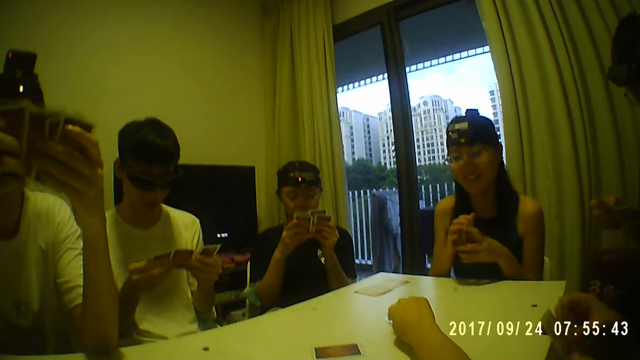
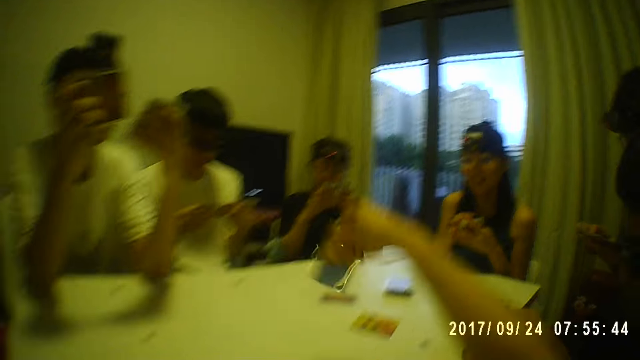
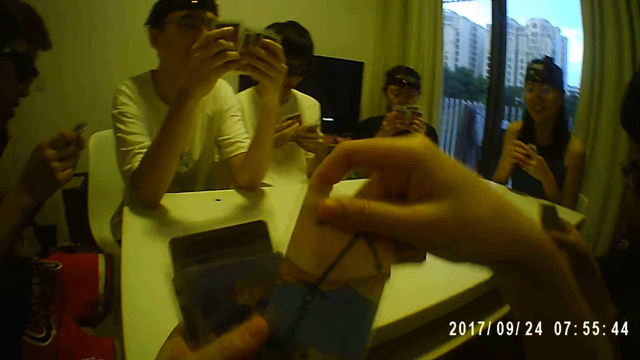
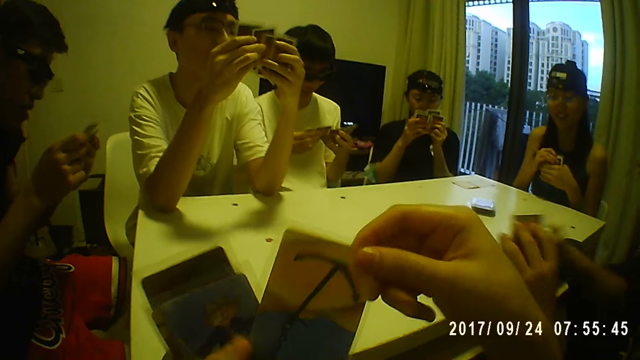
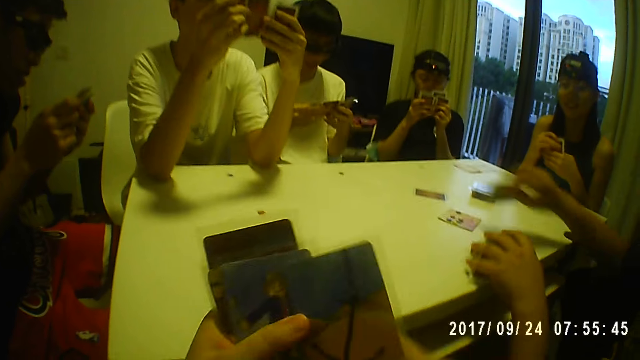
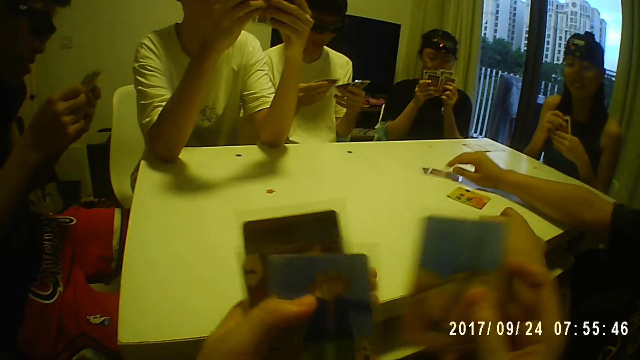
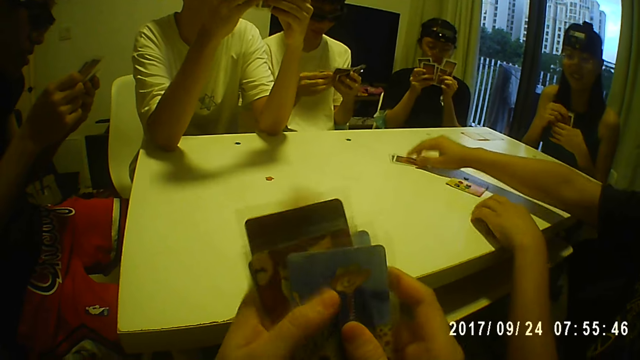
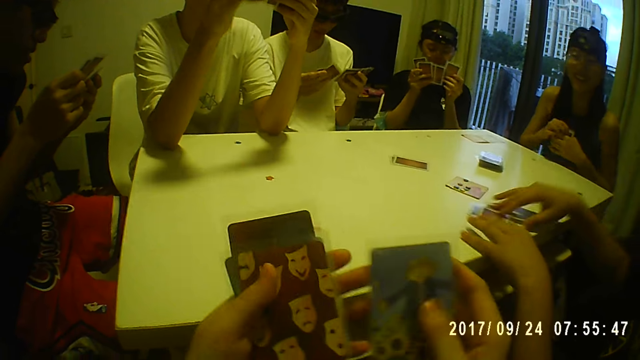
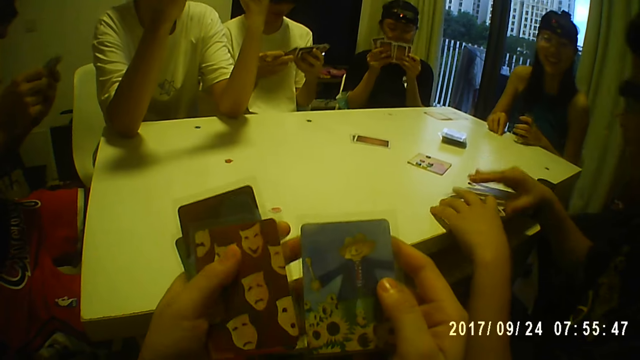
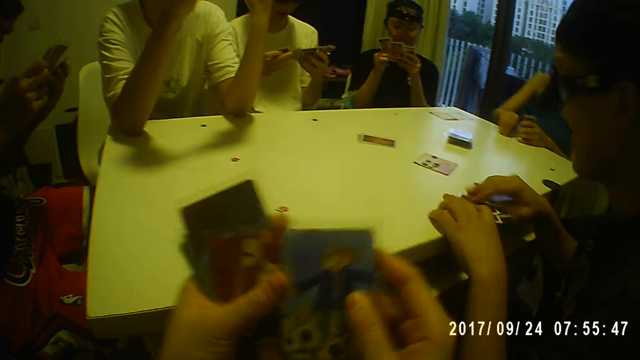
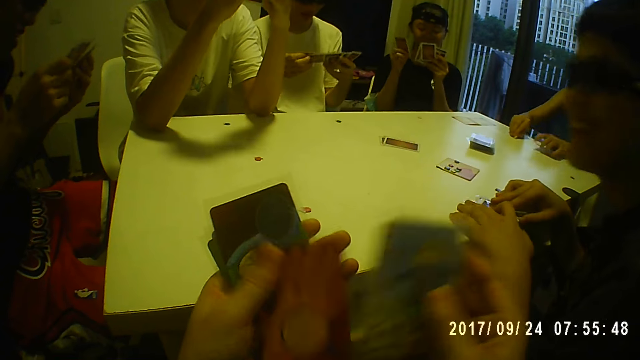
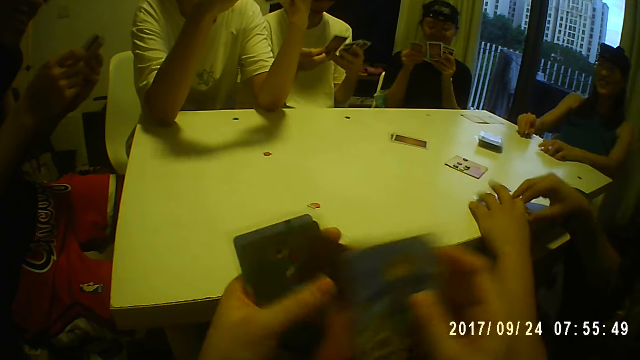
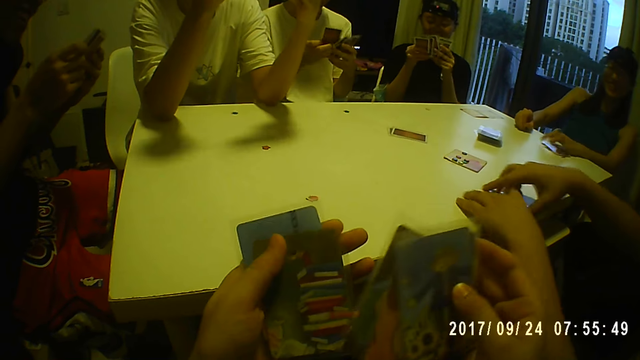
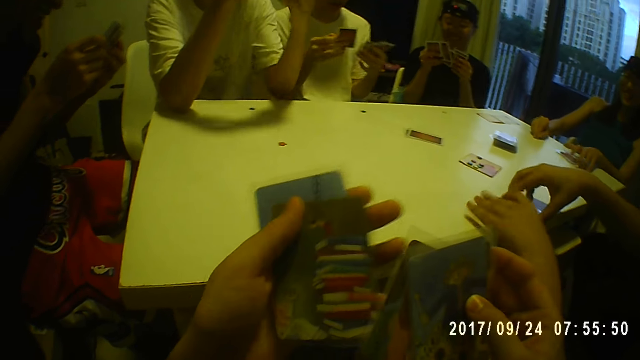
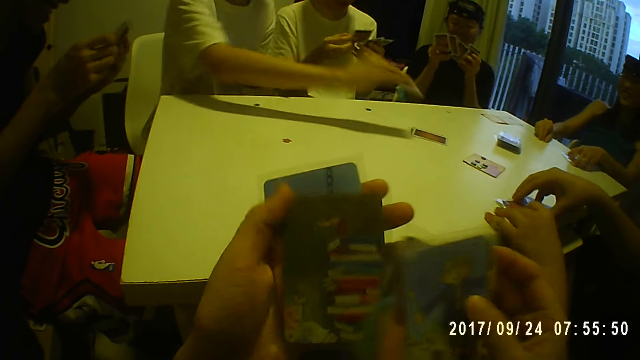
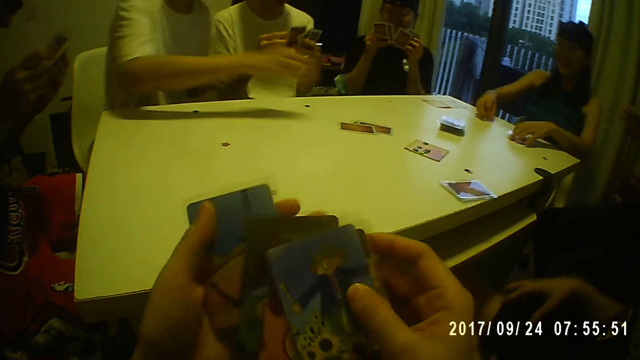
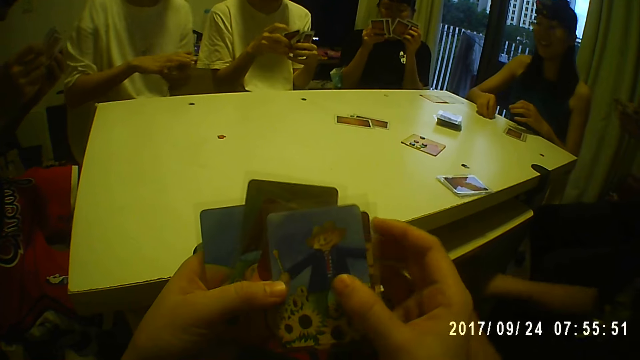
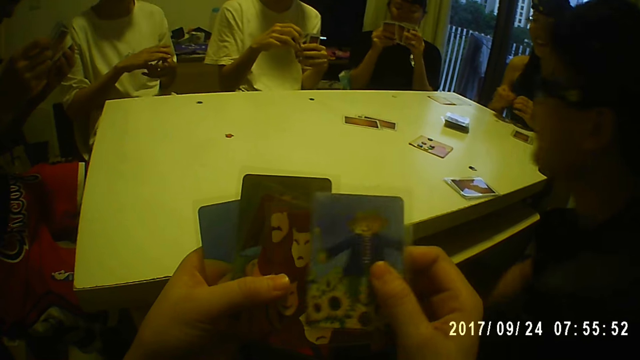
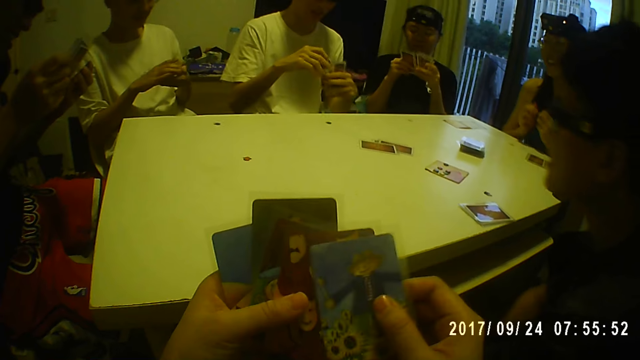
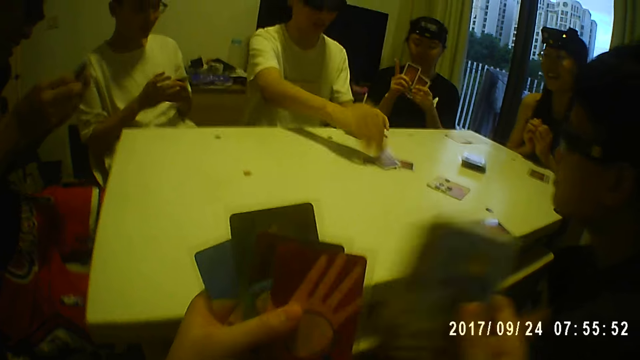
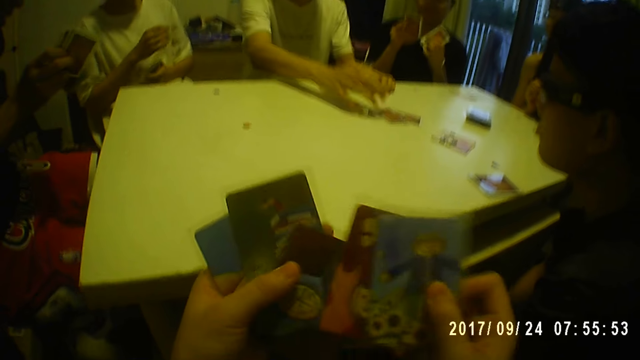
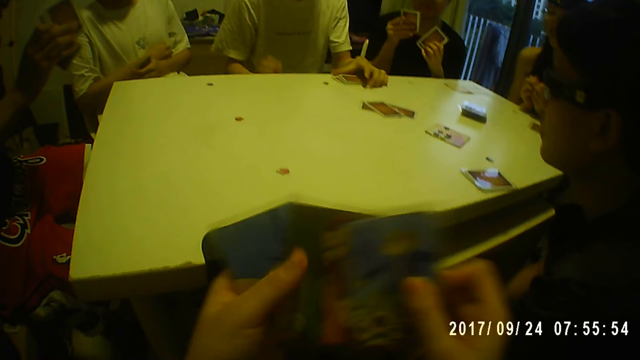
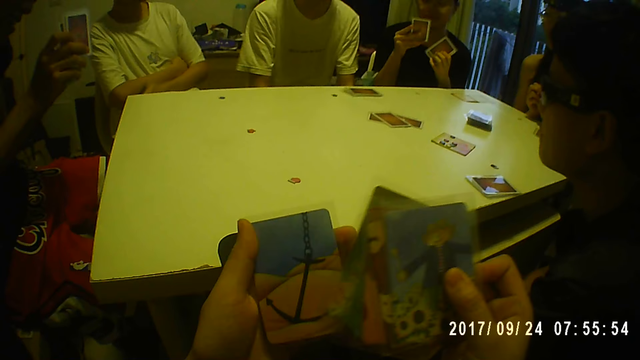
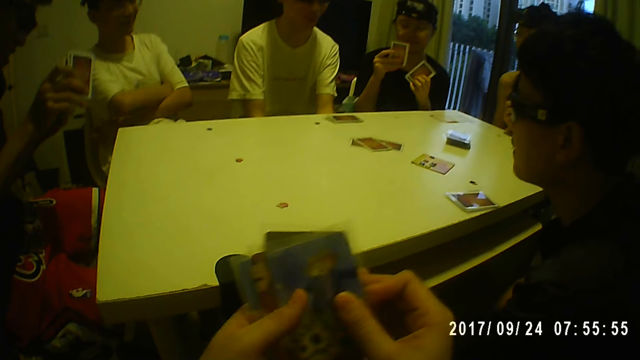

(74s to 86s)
The camera wearer takes a card on the table with her right hand. A man drops the cards on the table with both hands. He plays a card on the table with his right hand. He adjusts the cards on the table with his right hand and arranges the cards on the table with both hands. The camera wearer holds the cards with both hands. Another man plays a card on the table with his right hand. Another man plays a card with his right hand and drops the cards on the table with his left hand.

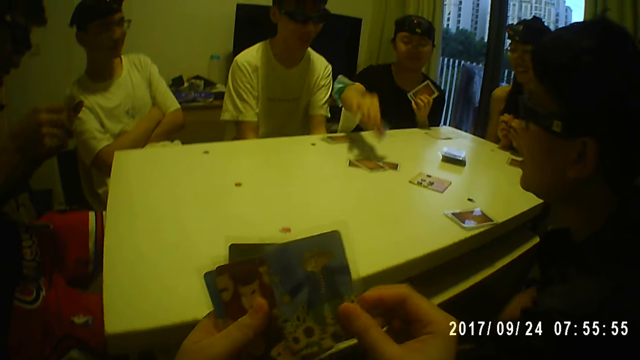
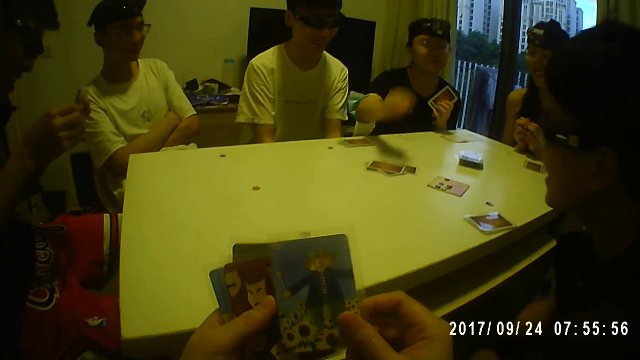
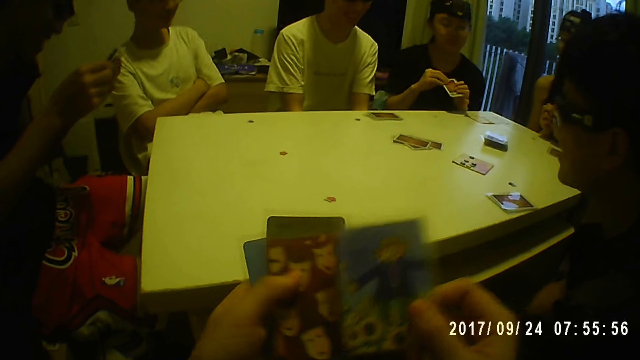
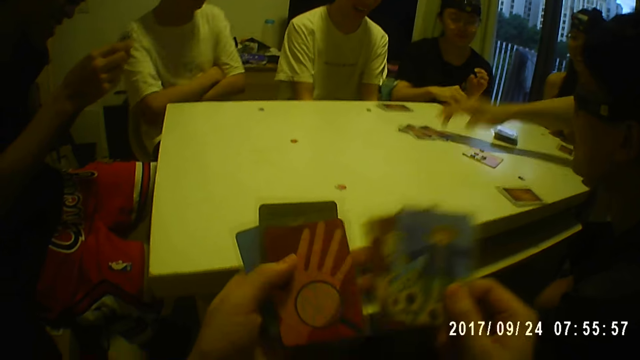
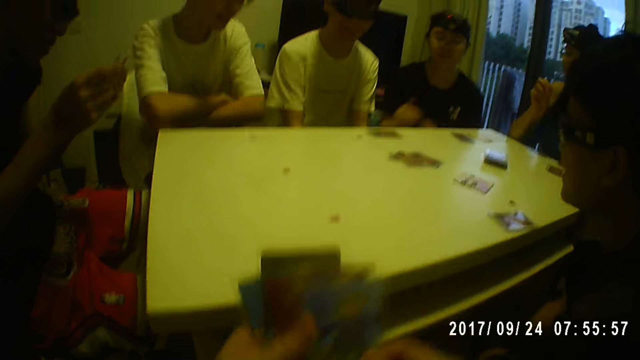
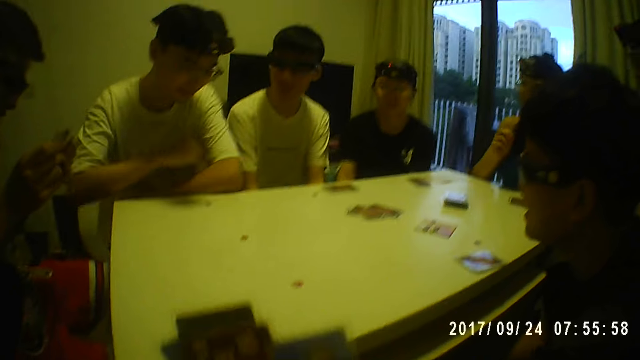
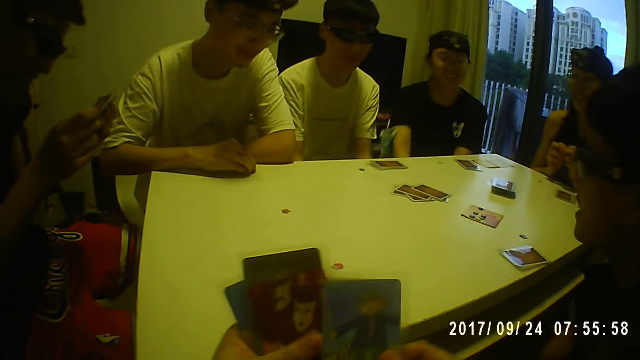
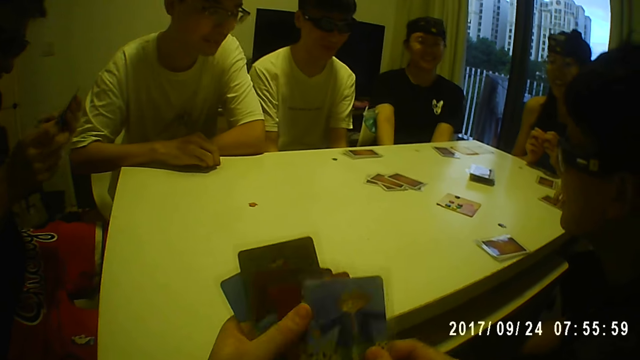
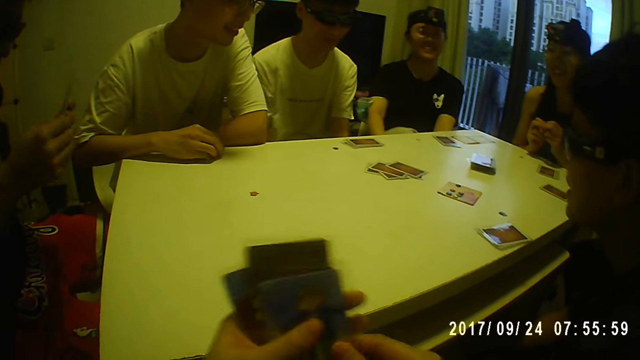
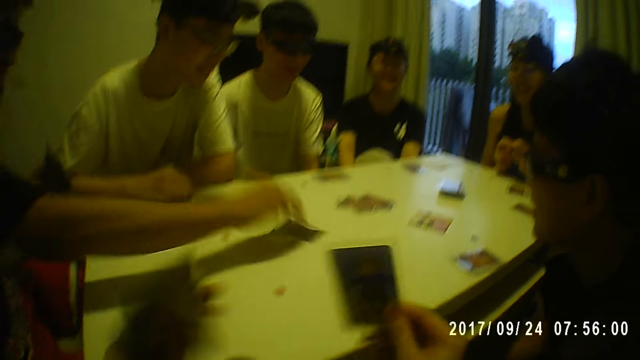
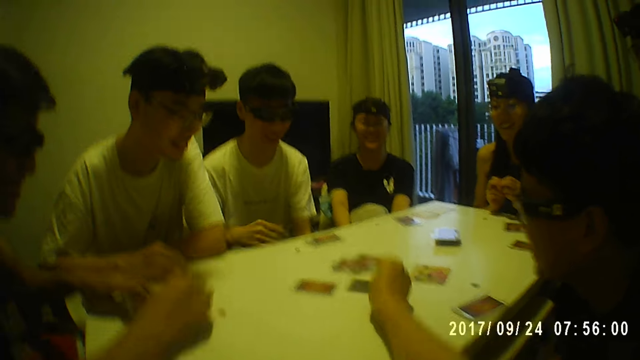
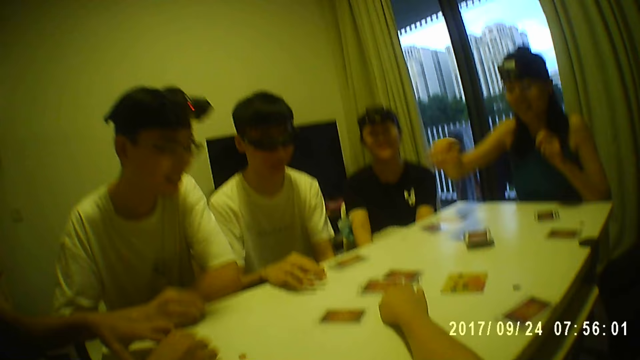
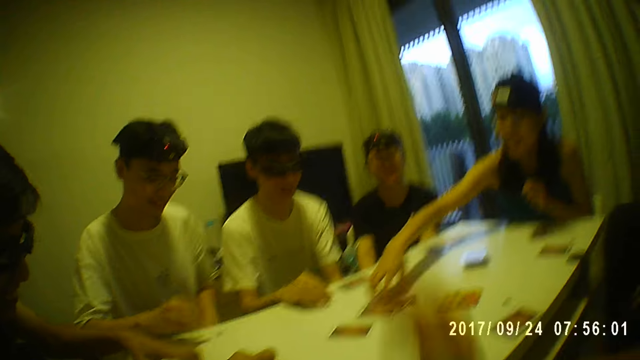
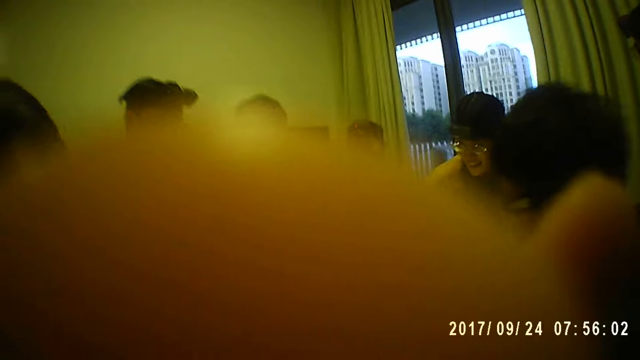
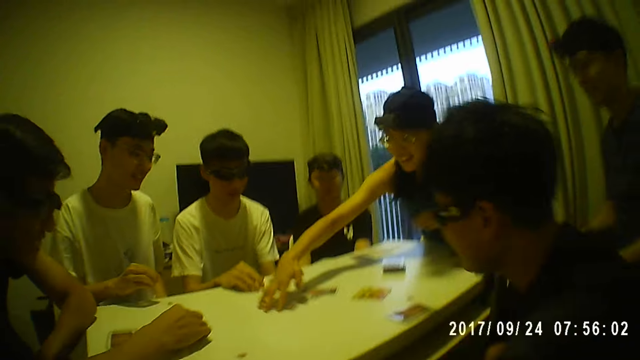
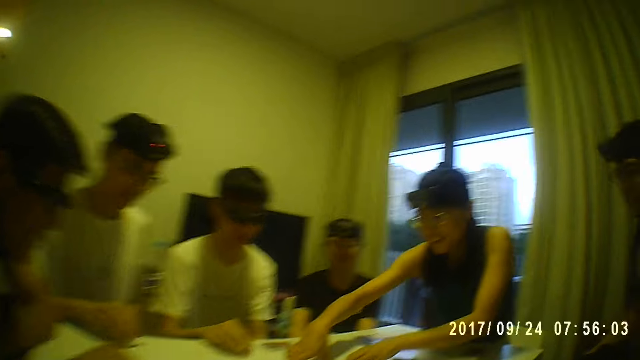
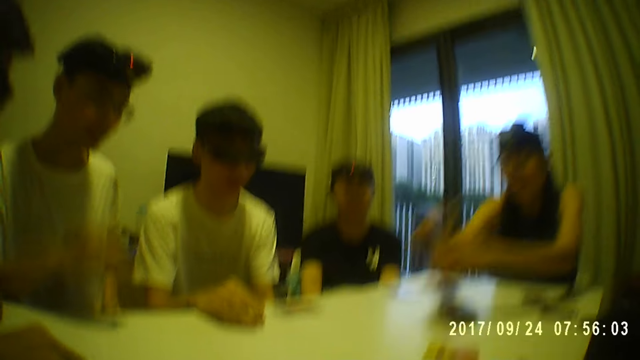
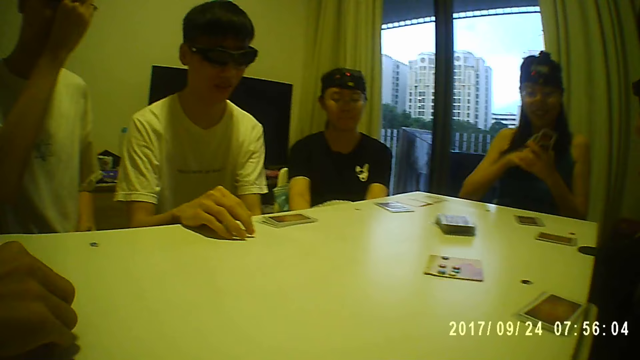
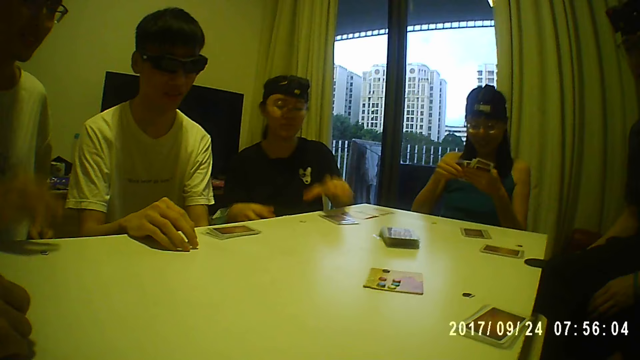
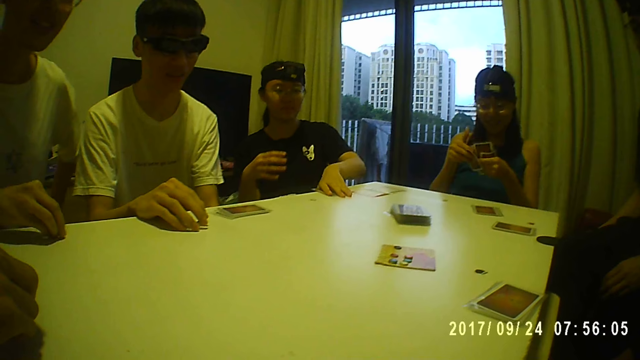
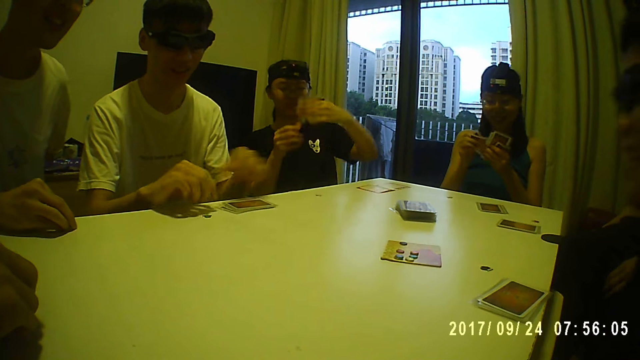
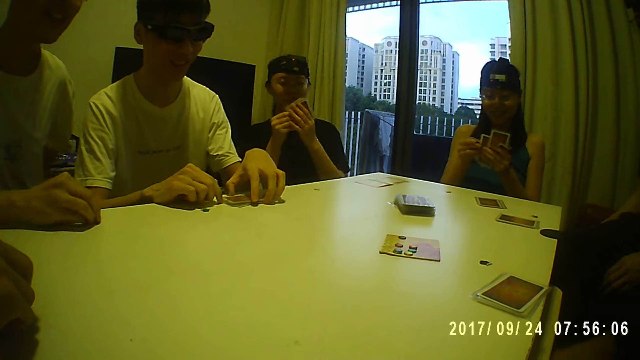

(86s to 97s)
A woman plays a card on the table with her right hand and drops the cards on the table with her right hand. The camera wearer holds the cards. A man plays a card on the table with his right hand. He drops the card on the table with his right hand. Another man plays a card on the table with his right hand. The camera wearer plays a card on the table with her right hand. Another woman touches the cards on the table with her right hand. The camera wearer adjusts her camera with her right hand. The first woman packs the cards on the table with both hands. A person holds the cards. The first woman takes the cards on the table with her left hand.
